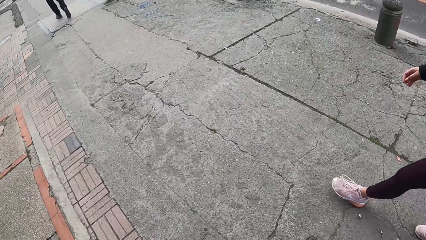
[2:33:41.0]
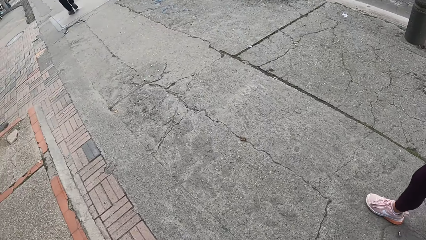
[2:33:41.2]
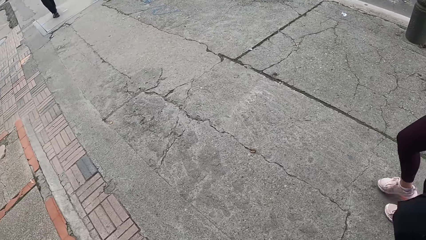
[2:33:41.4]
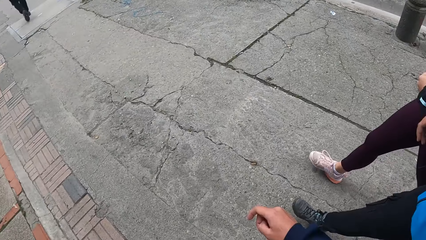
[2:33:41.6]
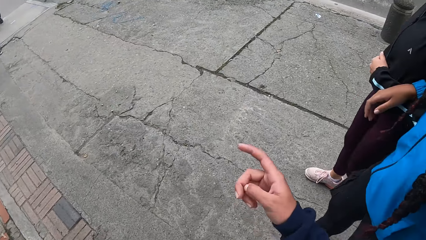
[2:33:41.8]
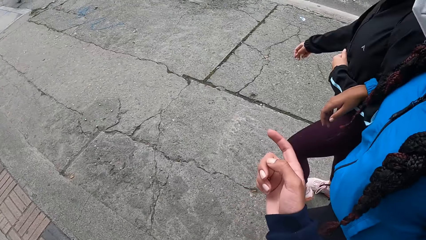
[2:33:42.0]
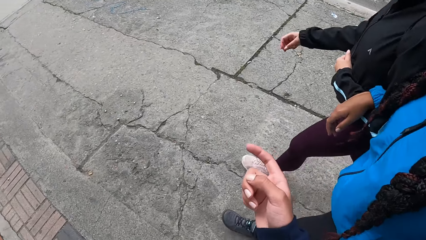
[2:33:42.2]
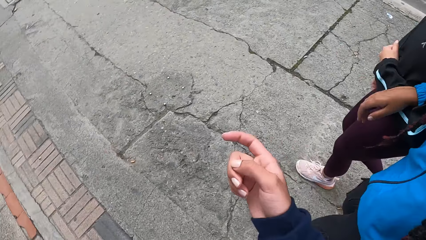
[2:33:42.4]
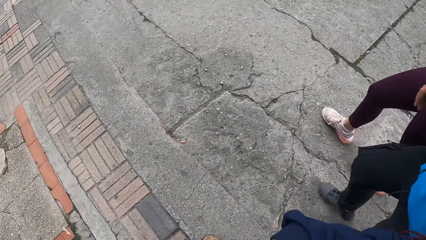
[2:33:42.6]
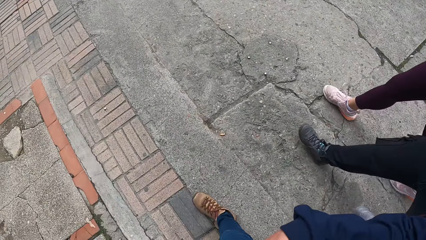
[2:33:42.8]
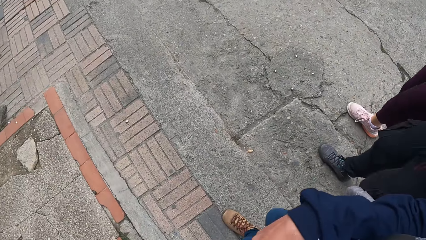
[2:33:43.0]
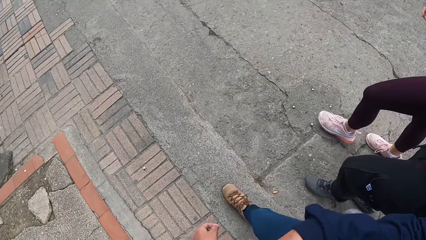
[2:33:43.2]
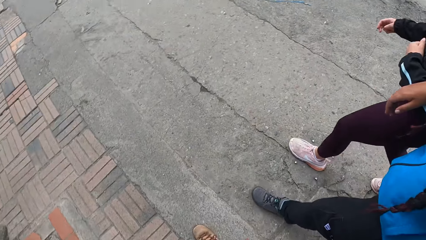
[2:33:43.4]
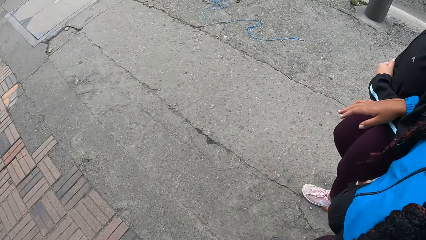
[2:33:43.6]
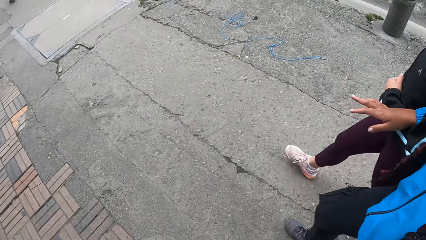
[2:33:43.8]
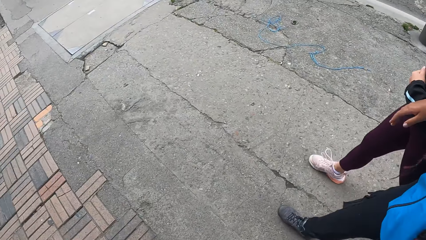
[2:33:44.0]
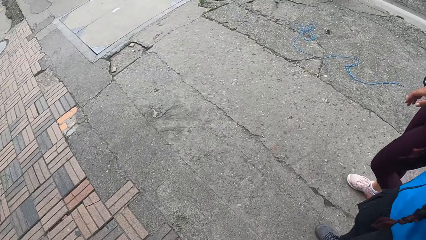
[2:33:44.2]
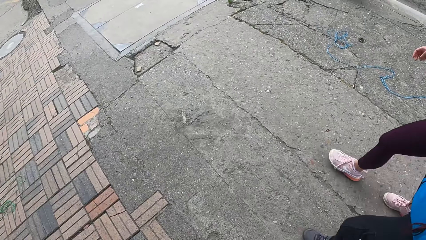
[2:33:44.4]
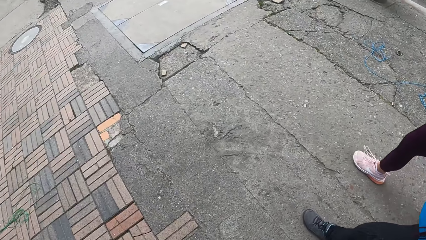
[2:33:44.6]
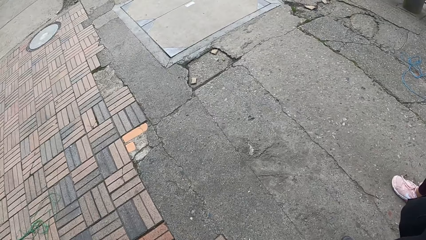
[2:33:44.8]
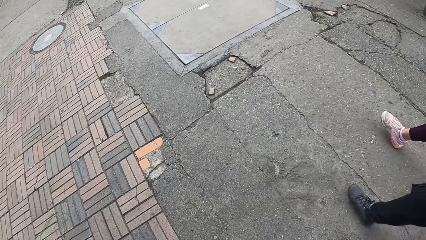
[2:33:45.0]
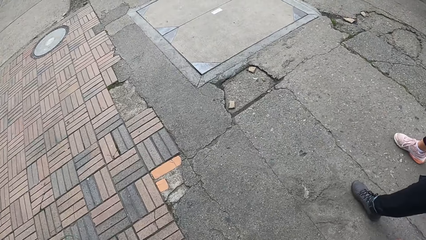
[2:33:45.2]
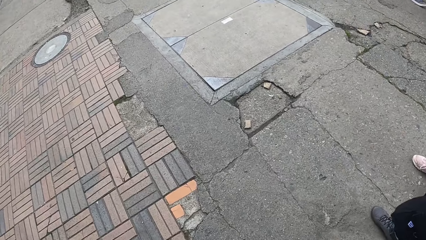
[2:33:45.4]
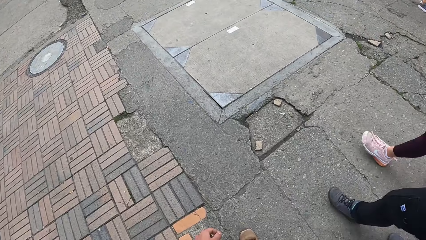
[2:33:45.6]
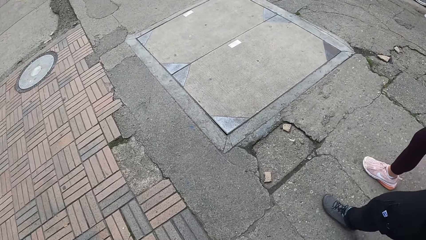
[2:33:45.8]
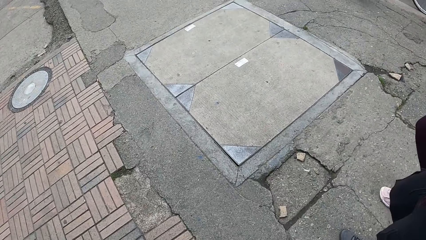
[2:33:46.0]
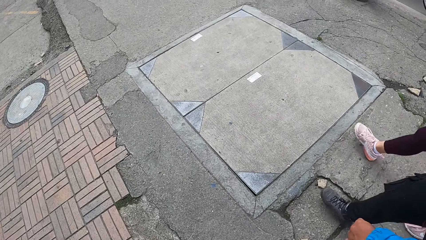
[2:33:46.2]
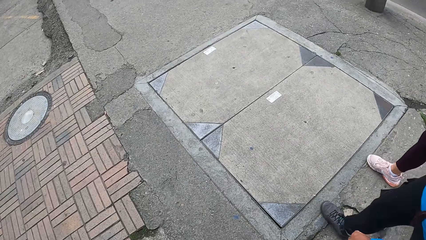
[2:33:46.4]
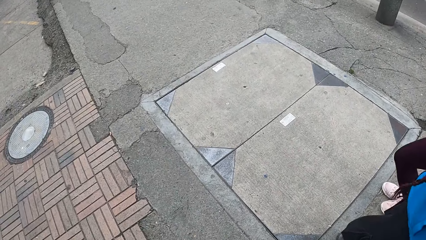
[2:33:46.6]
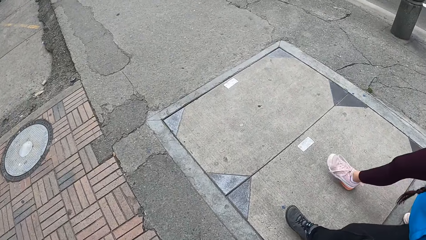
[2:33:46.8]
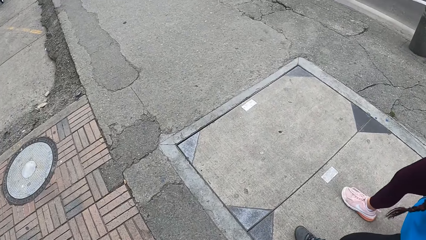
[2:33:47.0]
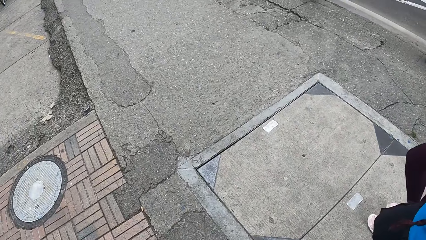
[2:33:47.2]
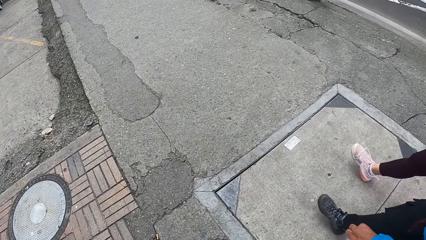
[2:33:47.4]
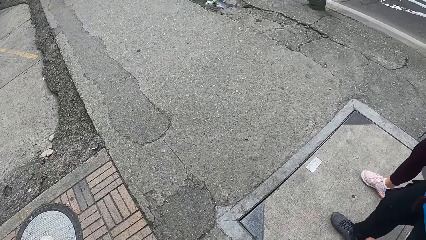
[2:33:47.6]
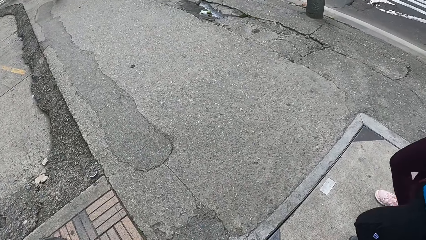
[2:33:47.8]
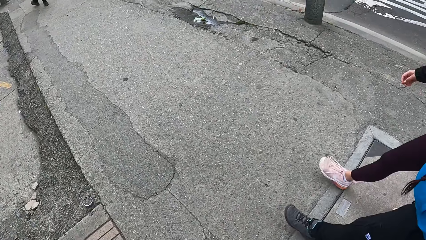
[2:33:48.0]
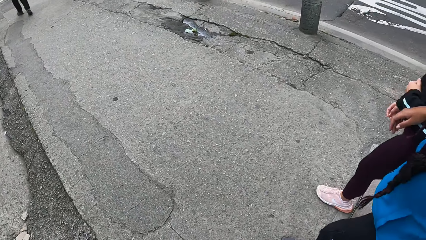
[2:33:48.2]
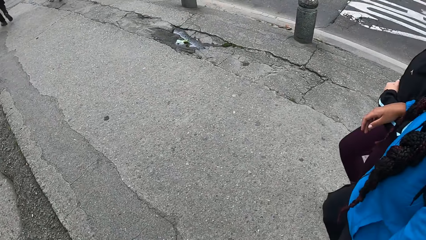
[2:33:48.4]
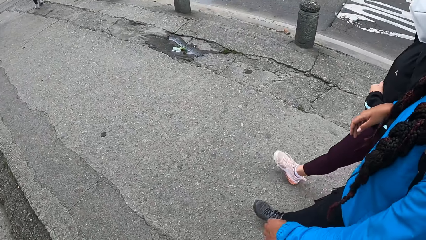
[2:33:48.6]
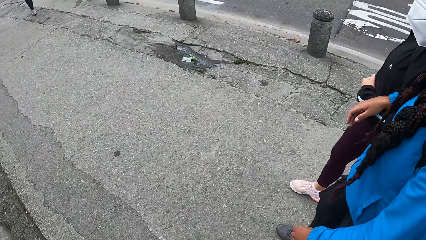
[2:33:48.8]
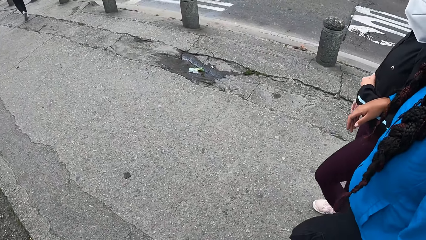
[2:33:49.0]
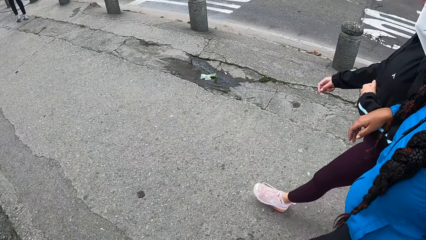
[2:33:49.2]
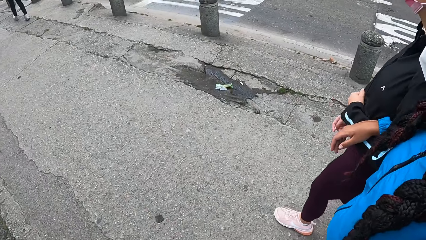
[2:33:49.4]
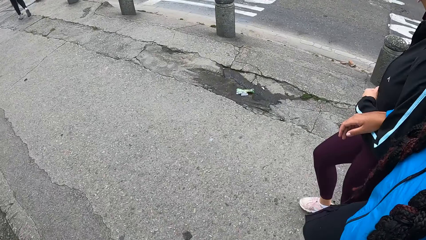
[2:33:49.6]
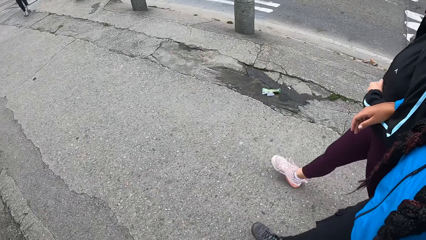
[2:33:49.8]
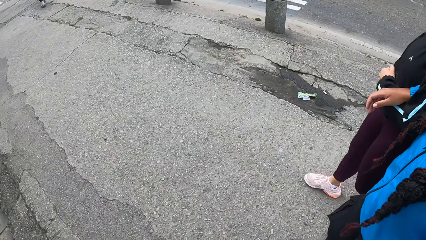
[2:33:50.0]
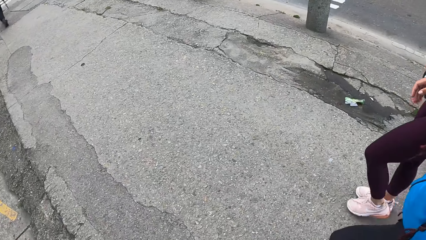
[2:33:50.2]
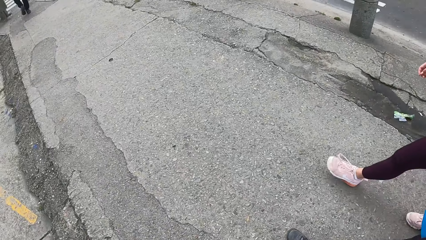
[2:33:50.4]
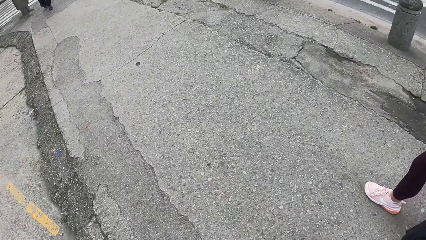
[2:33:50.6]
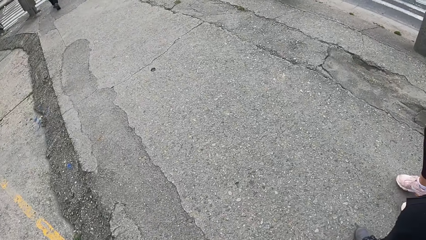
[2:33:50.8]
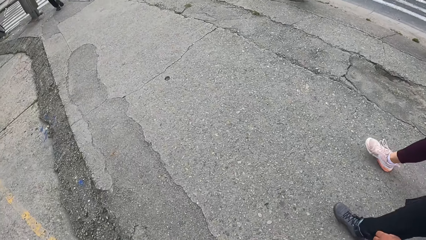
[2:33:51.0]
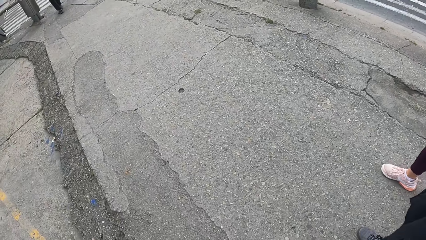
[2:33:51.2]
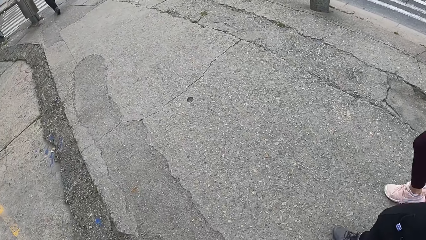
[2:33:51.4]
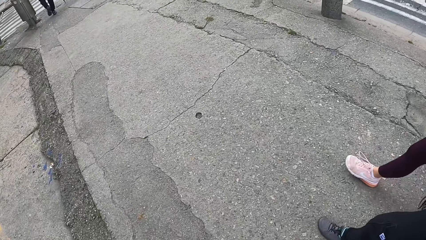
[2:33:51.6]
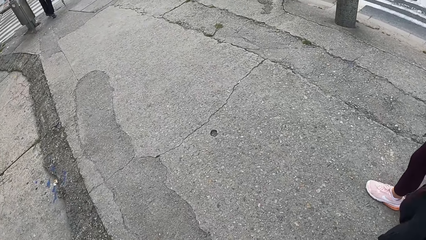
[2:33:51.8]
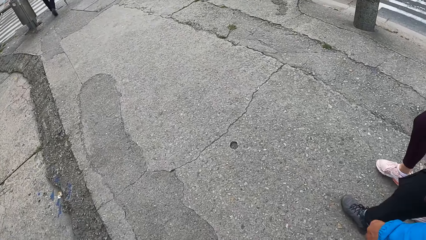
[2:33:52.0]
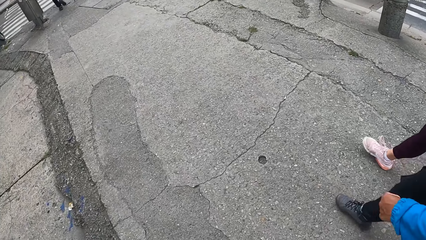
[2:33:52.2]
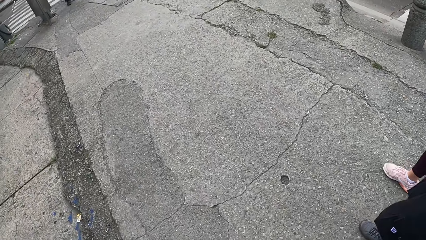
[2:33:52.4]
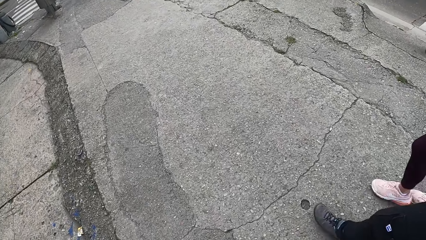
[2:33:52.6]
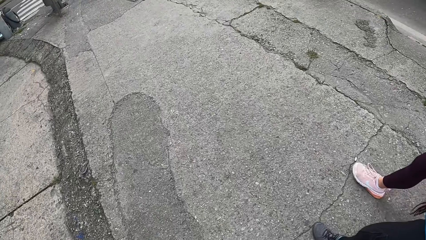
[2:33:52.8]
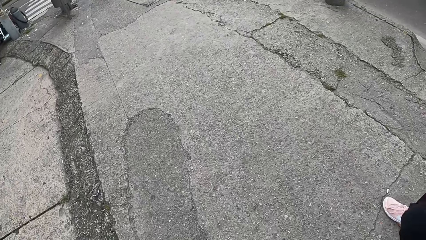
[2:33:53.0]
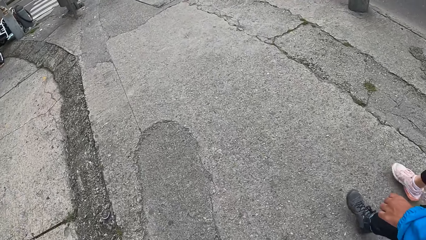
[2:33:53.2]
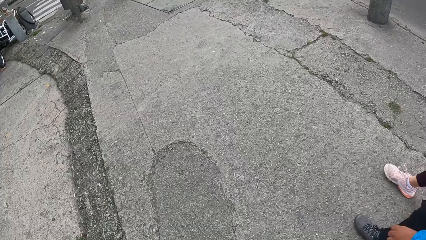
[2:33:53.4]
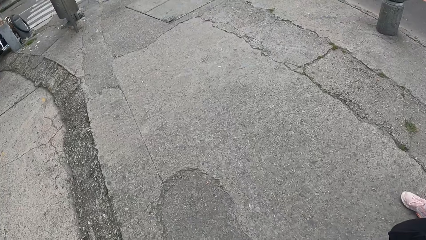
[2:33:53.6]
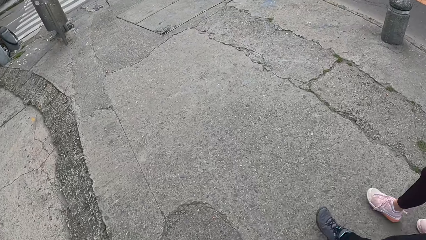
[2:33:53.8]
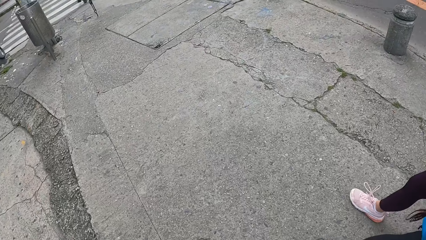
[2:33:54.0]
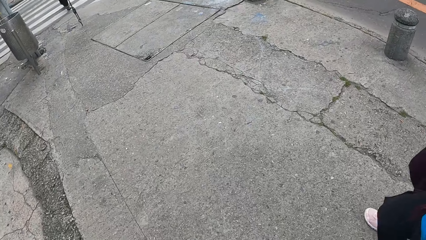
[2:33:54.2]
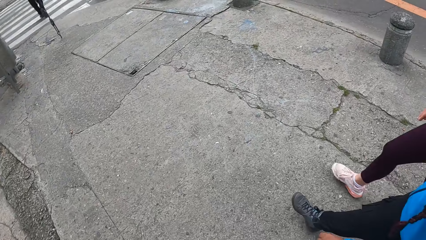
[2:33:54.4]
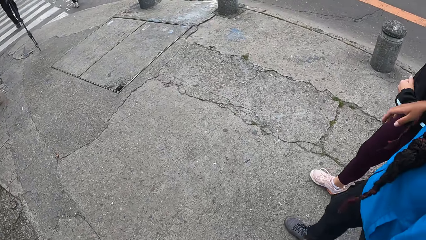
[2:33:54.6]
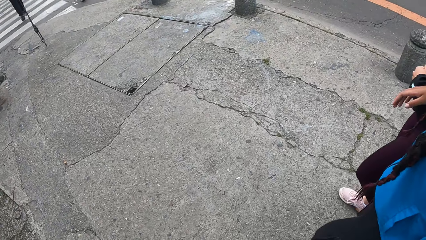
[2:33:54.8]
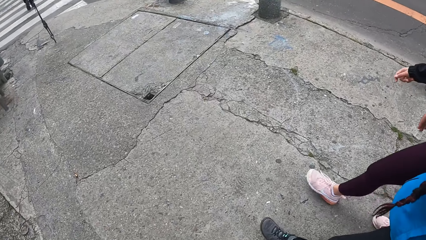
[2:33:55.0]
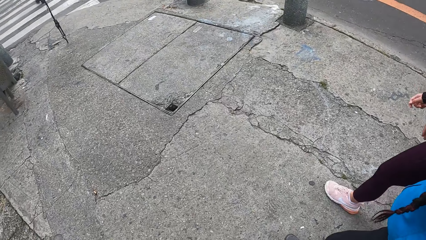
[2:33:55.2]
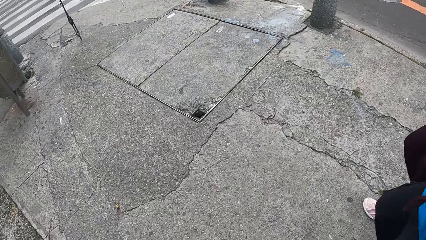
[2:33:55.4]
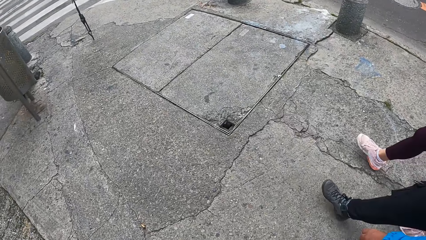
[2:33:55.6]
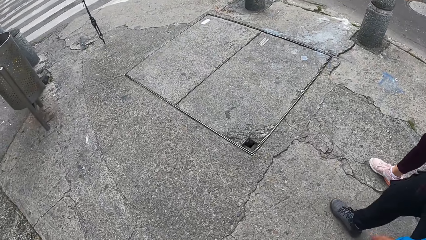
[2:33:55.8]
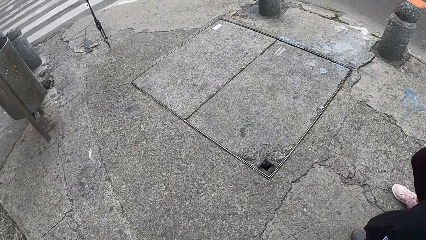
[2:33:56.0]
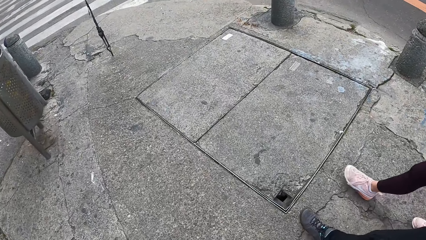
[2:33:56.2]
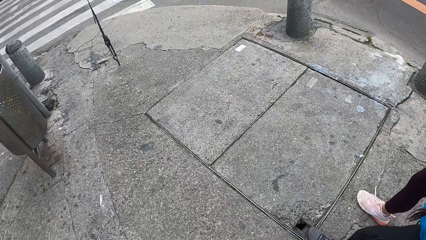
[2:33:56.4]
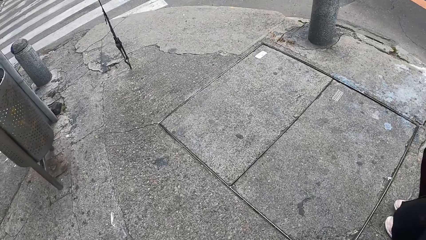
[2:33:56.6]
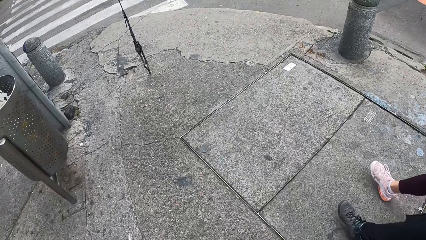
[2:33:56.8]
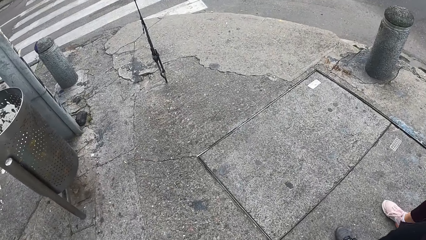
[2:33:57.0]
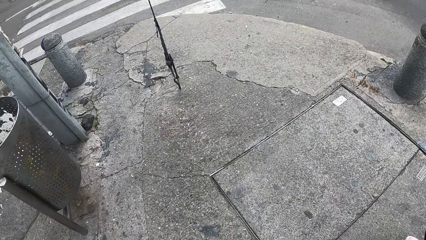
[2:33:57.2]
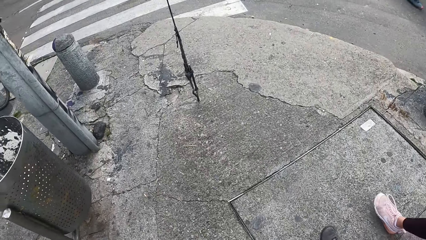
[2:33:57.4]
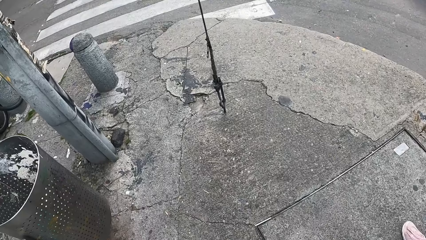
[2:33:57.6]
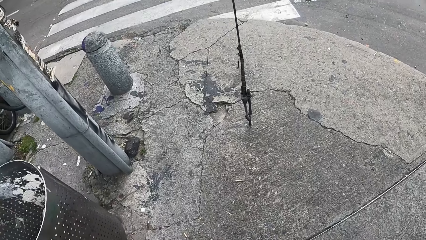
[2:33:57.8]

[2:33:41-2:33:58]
A person and another person walk on the sidewalk. The camera wearer interacts with a woman and another woman. They gesture. They walk on the sidewalk with a third person and a fourth person.
